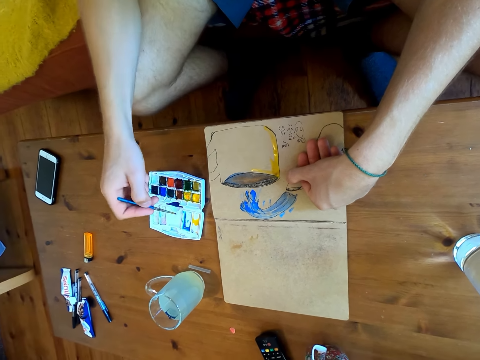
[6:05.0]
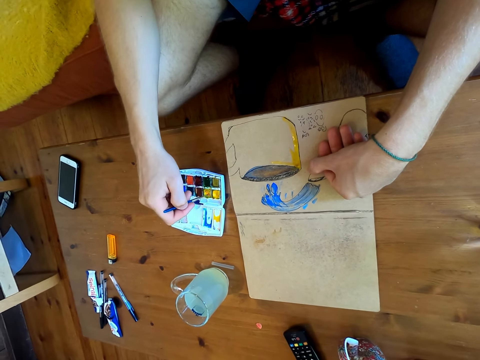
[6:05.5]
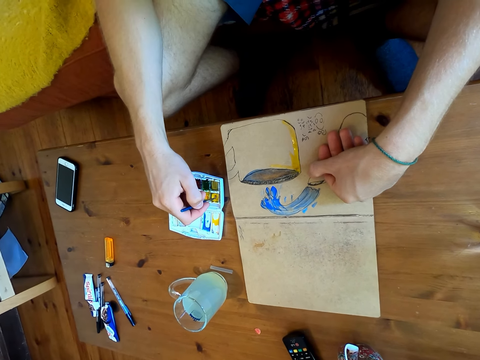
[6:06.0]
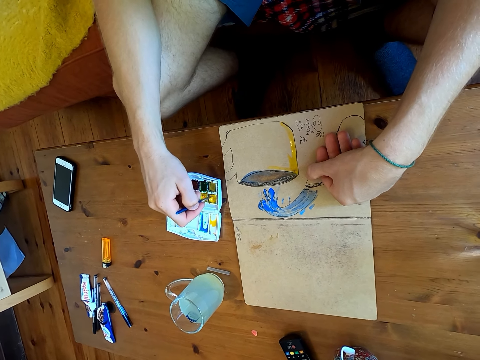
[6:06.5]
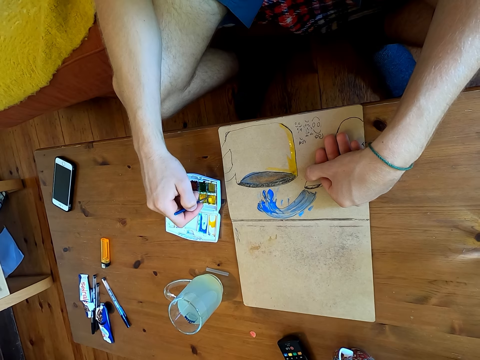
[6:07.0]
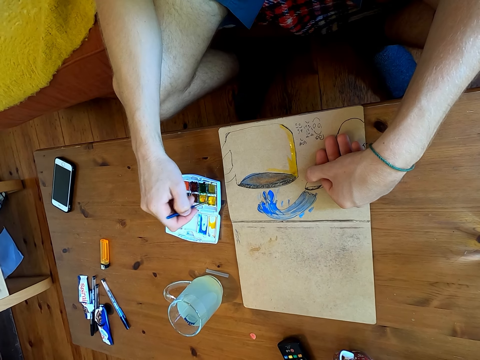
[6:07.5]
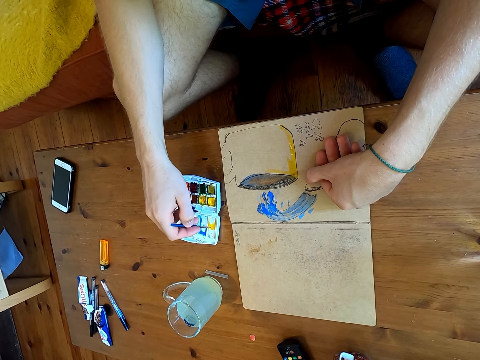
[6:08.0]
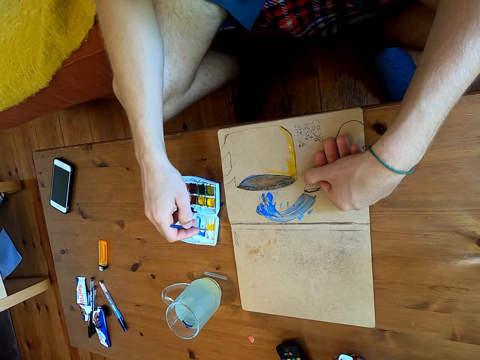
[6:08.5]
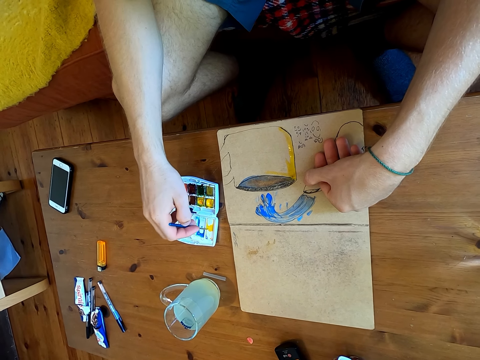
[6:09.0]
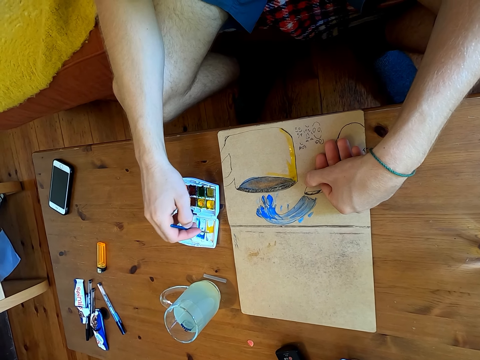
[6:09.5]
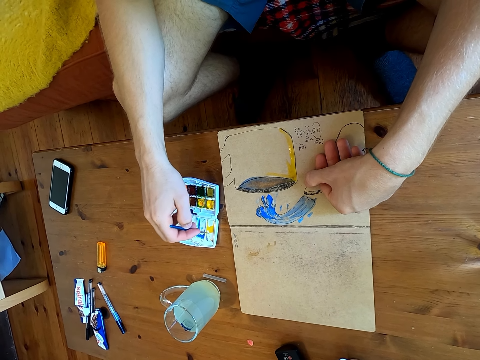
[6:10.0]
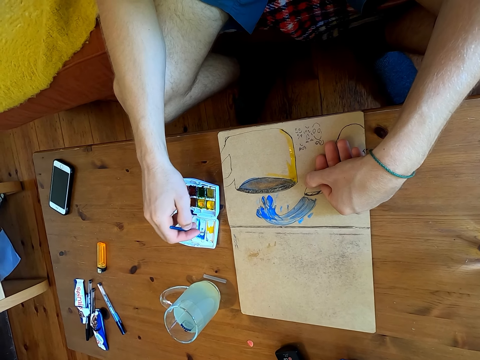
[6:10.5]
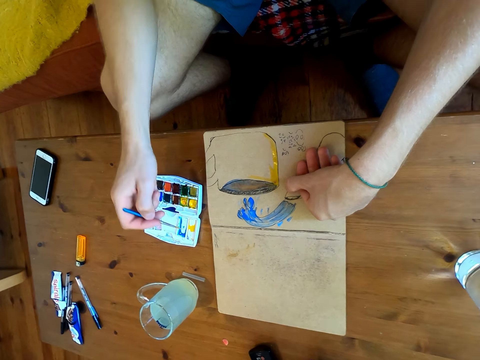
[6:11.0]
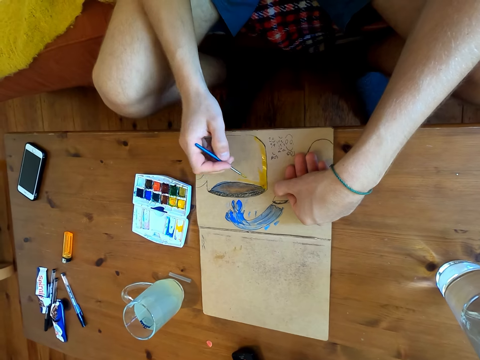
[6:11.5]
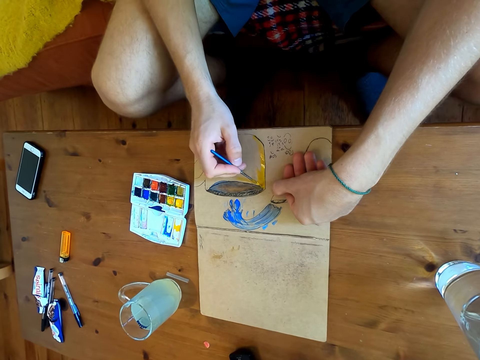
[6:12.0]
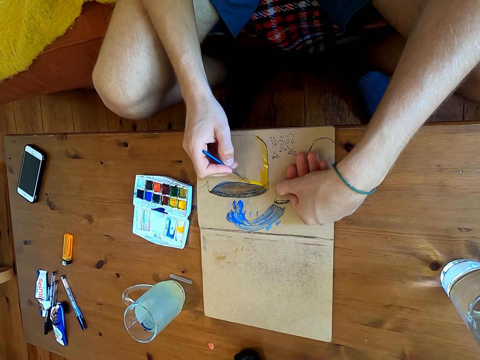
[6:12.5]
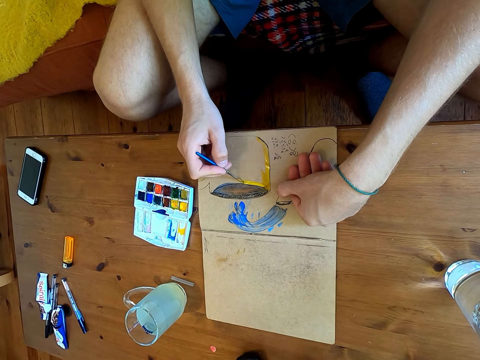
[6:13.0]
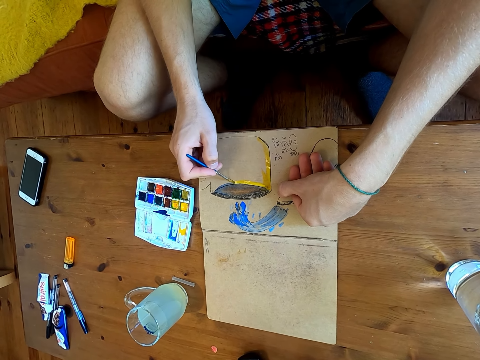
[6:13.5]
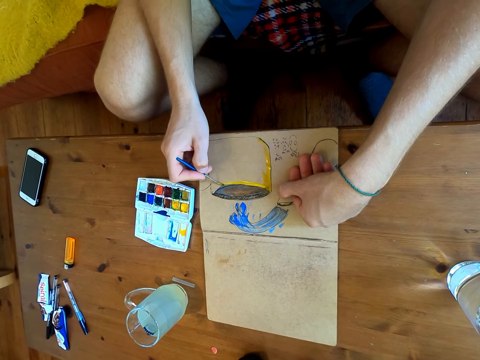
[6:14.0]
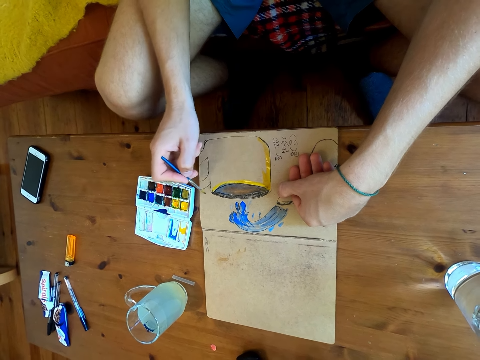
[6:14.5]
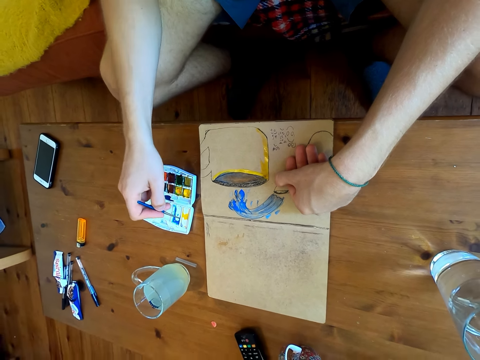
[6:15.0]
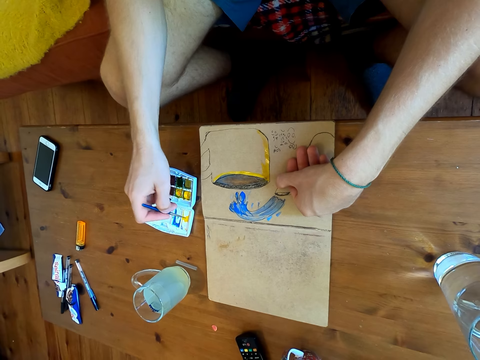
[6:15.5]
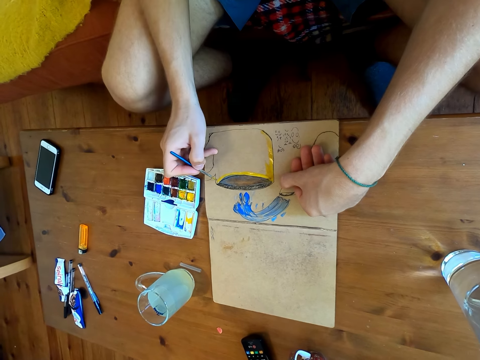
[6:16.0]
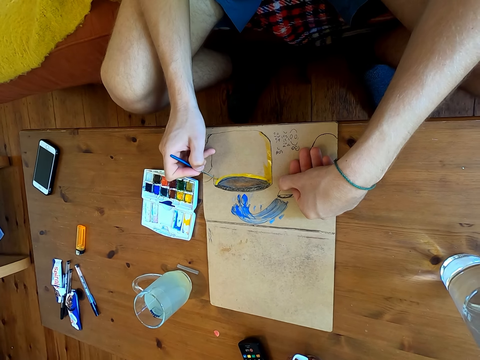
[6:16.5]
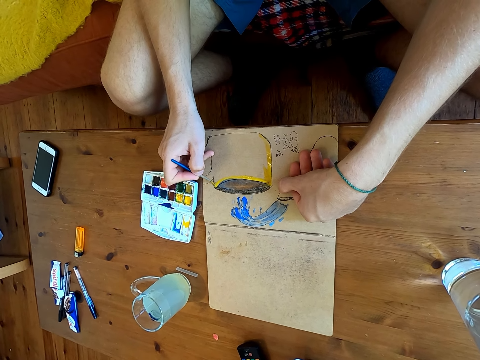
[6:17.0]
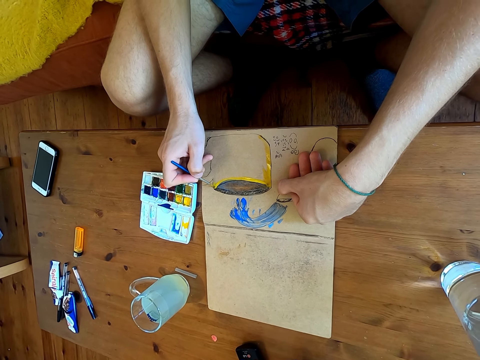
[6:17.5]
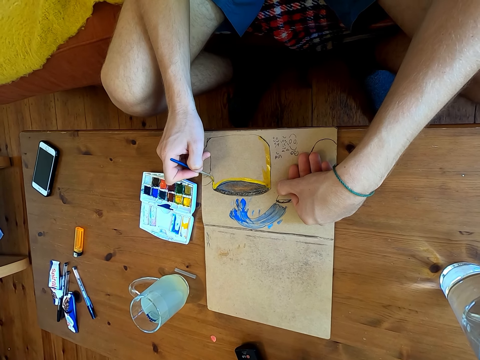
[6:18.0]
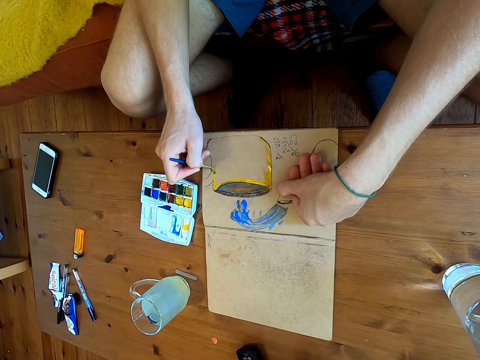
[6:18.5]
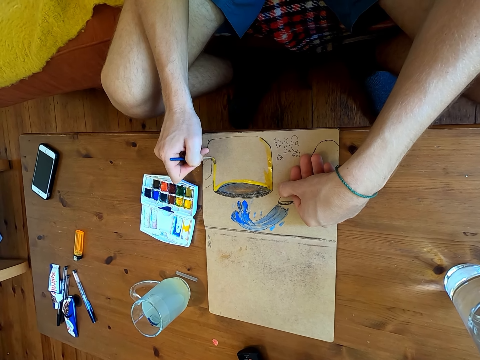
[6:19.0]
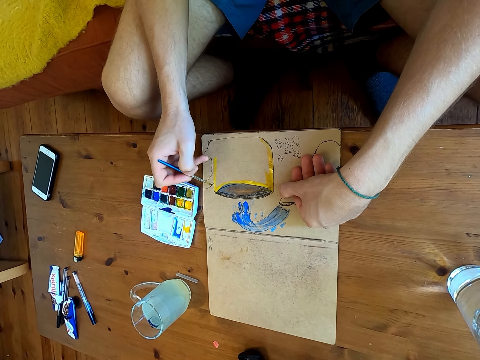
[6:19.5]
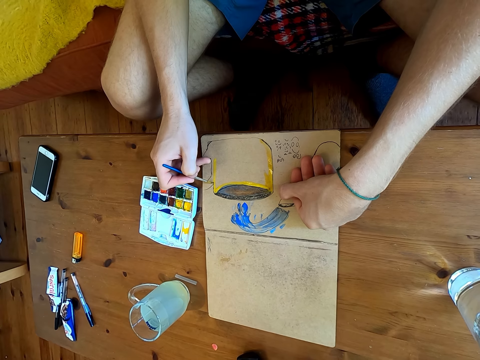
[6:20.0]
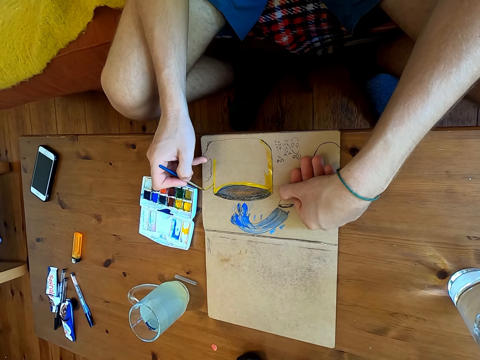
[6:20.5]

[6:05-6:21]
The camera wearer immerses the brush in watercolor. They mix paints in the paint plate. They paint the drawing on the paper. They immerse the brush in the watercolor. They paint on the paper.

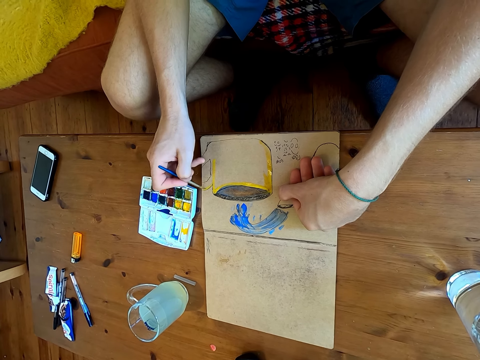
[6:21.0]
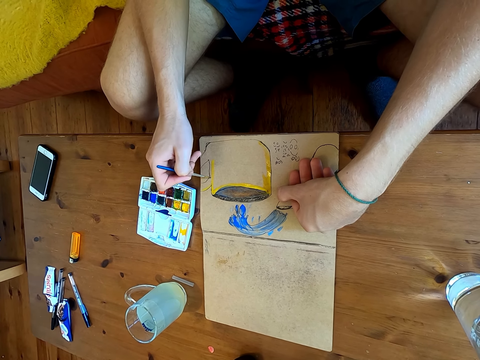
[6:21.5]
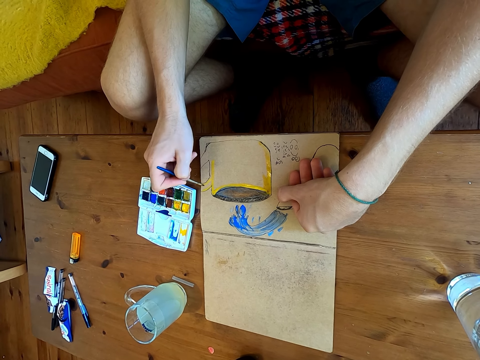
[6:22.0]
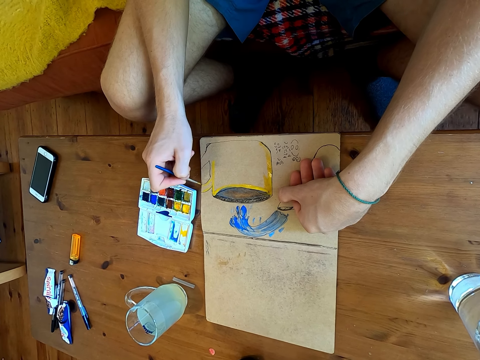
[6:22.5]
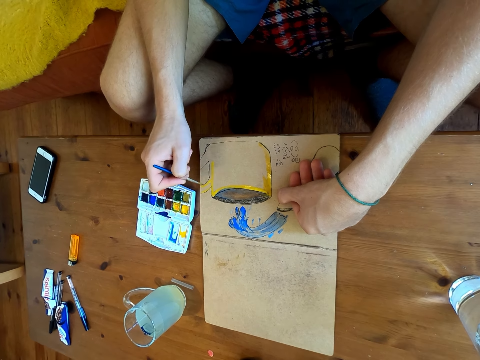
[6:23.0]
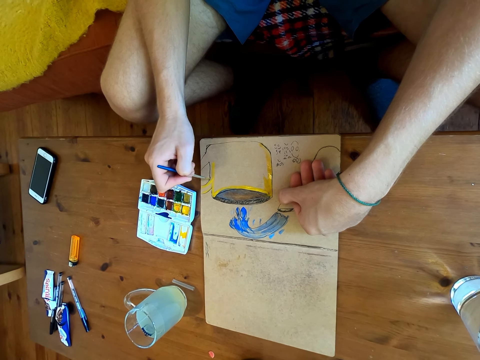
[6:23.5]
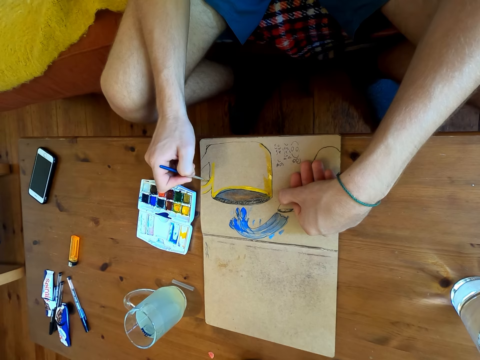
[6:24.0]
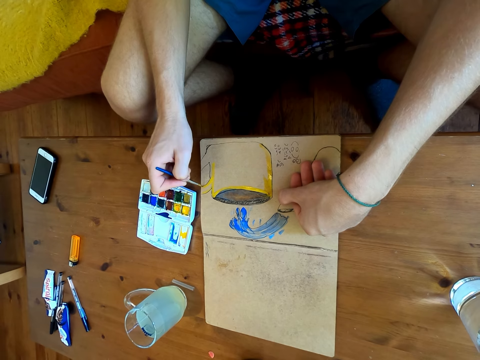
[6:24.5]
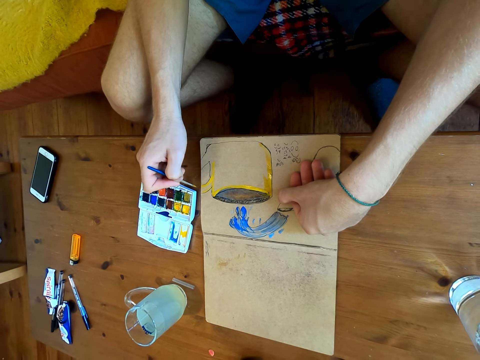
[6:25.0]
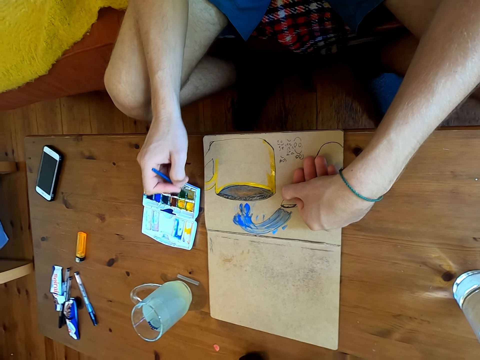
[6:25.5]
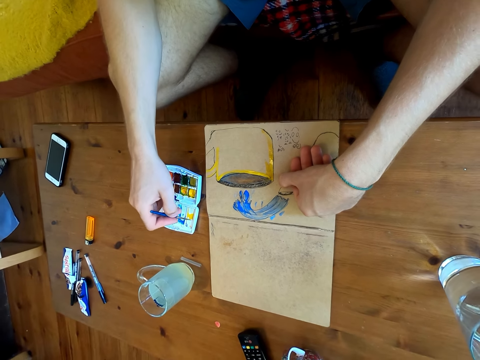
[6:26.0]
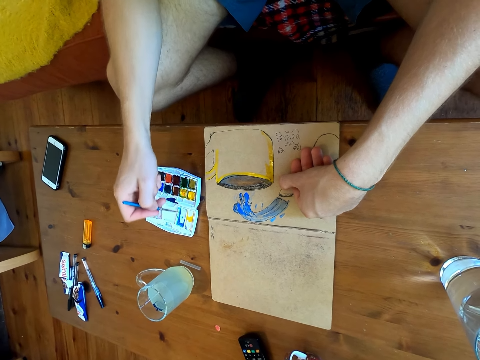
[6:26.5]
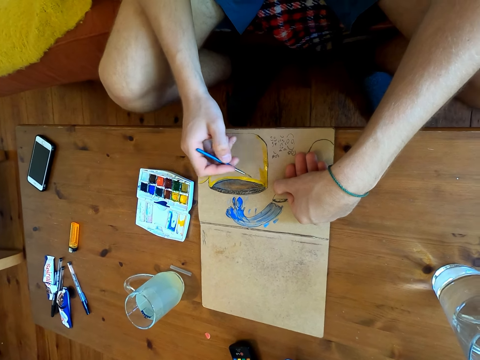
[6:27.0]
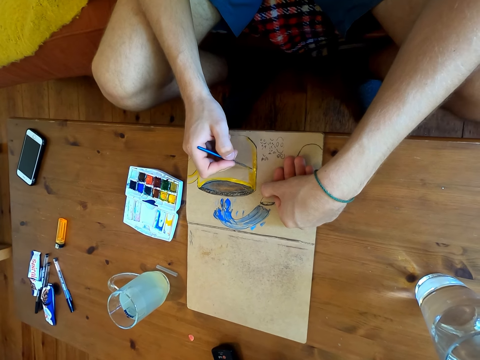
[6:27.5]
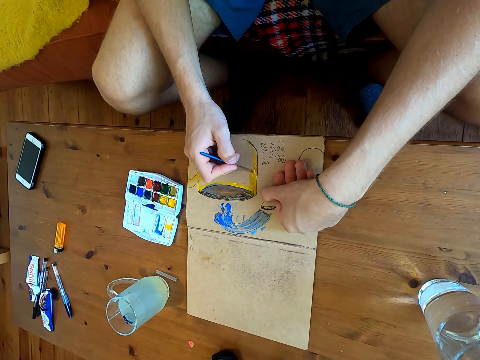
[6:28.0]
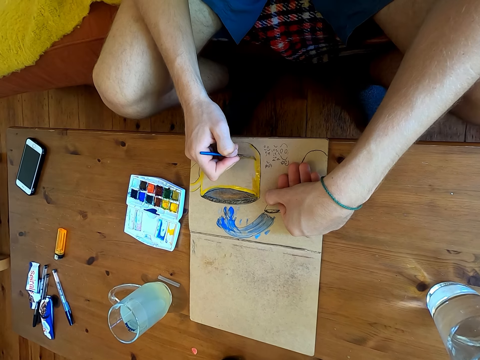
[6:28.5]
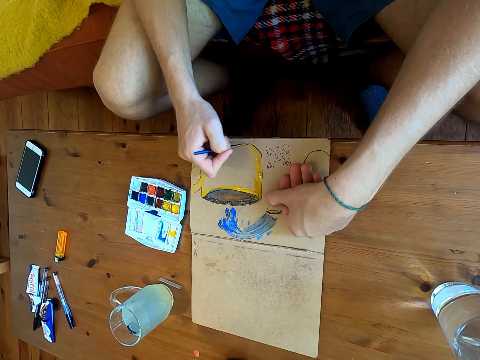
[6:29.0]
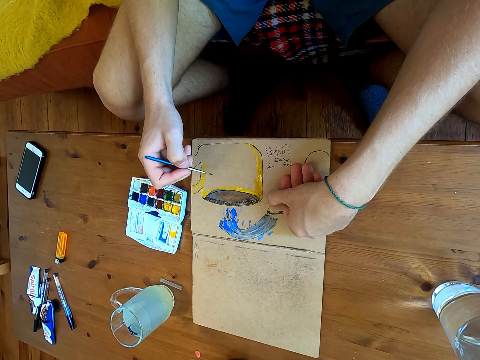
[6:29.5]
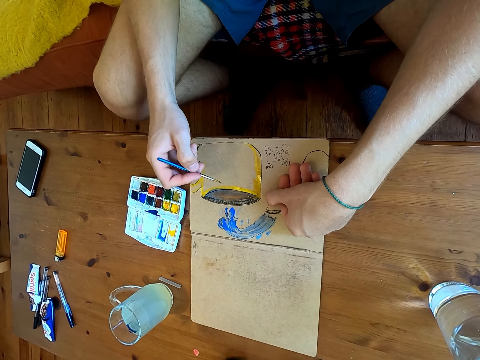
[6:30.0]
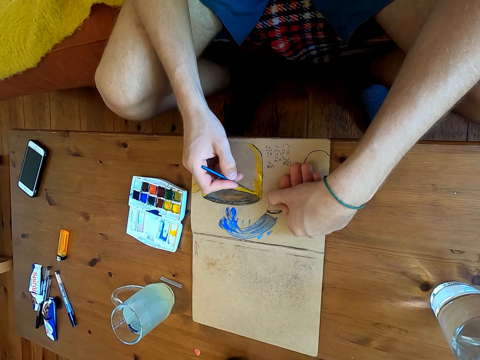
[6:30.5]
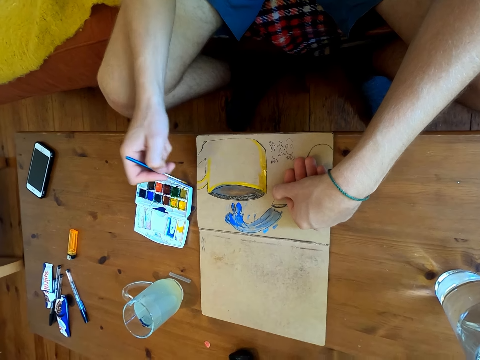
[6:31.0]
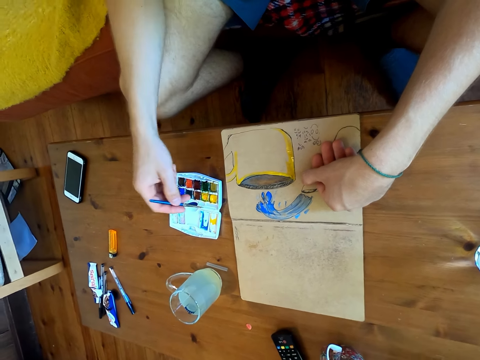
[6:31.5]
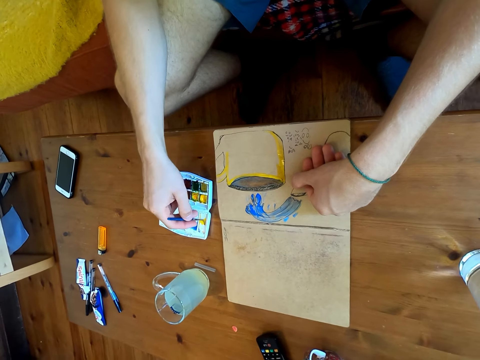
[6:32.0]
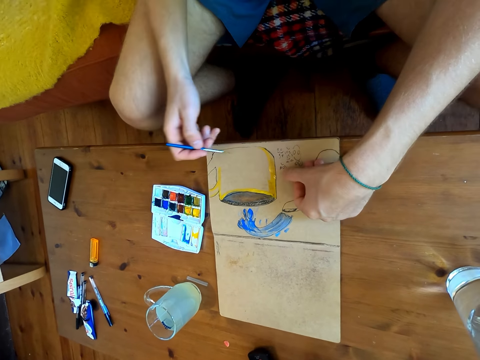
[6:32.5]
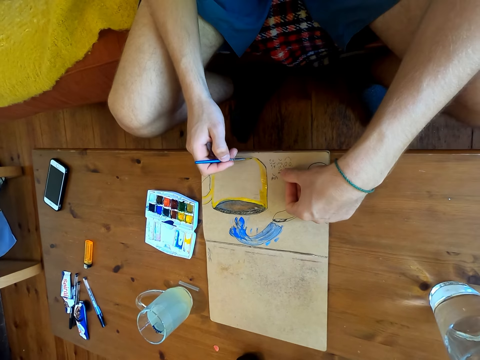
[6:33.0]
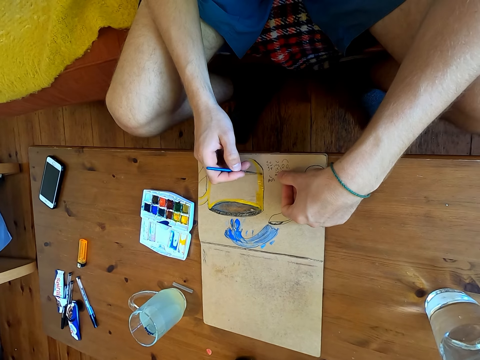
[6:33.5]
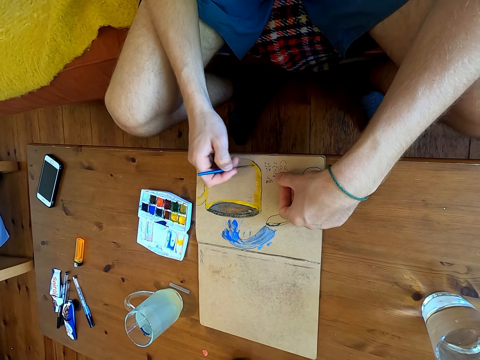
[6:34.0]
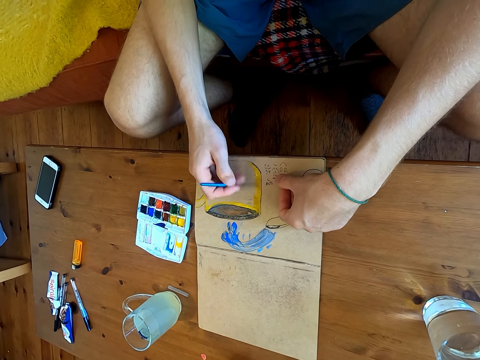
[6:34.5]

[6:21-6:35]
The camera wearer immerses the brush in watercolor. They paint on a paper. They immerse the brush in the watercolor. They paint on the paper.
